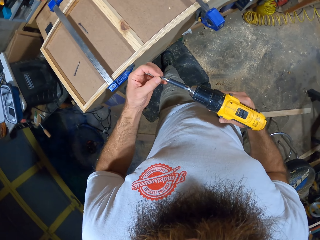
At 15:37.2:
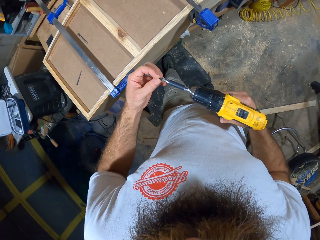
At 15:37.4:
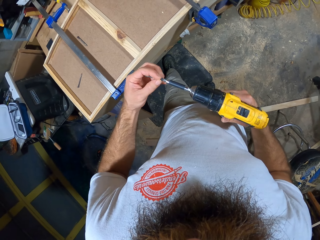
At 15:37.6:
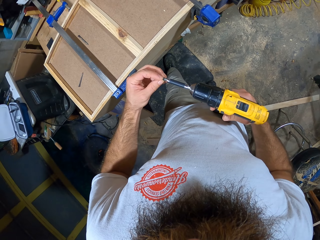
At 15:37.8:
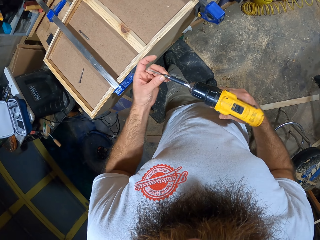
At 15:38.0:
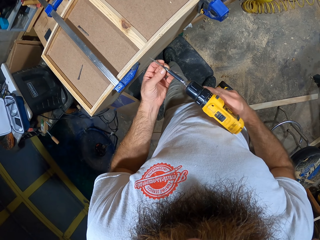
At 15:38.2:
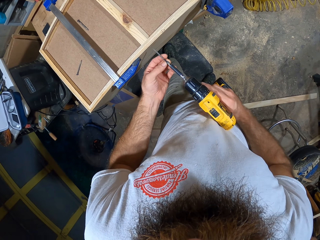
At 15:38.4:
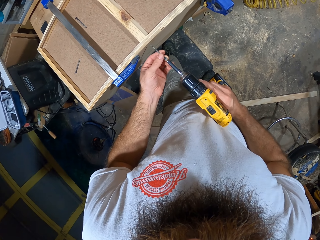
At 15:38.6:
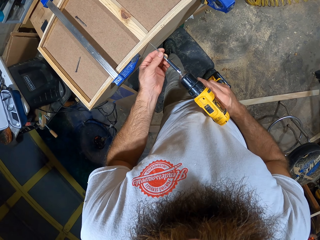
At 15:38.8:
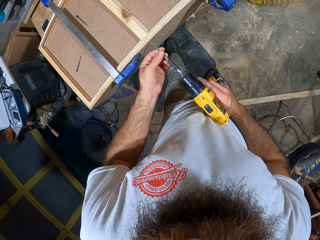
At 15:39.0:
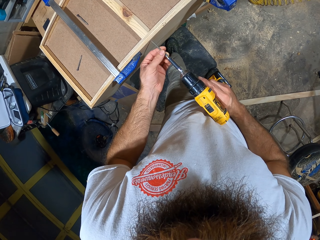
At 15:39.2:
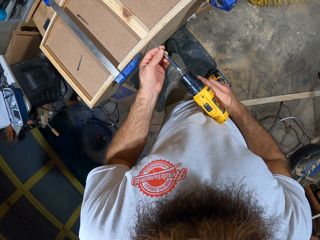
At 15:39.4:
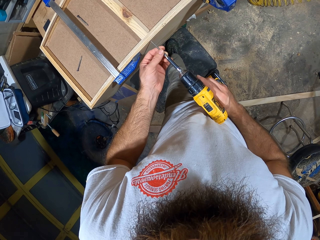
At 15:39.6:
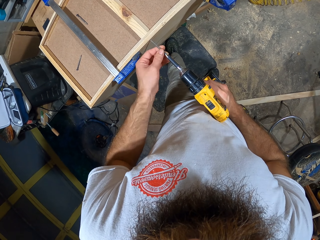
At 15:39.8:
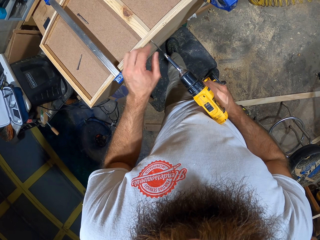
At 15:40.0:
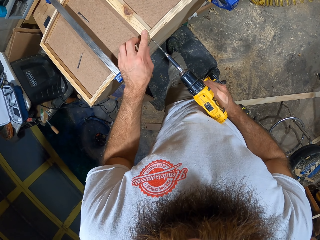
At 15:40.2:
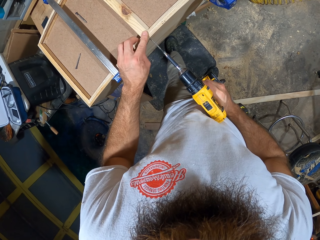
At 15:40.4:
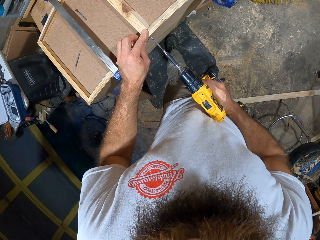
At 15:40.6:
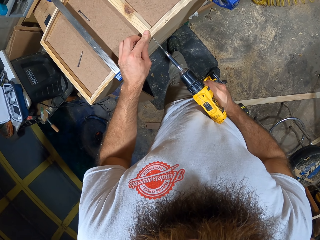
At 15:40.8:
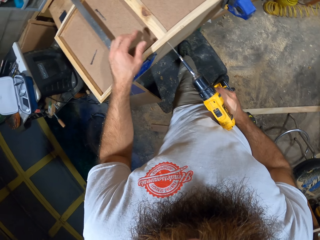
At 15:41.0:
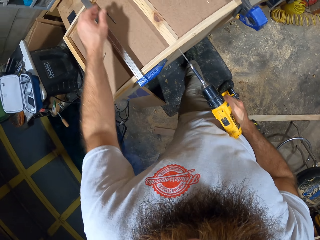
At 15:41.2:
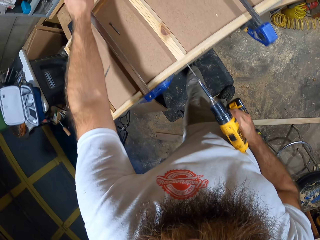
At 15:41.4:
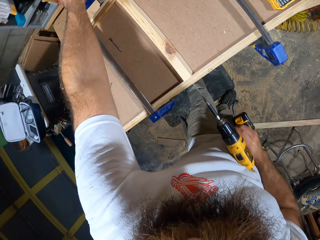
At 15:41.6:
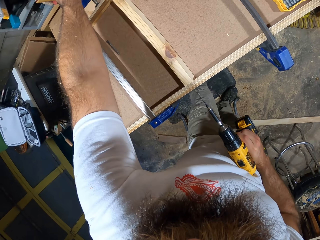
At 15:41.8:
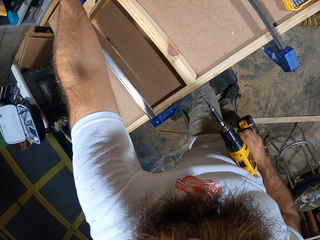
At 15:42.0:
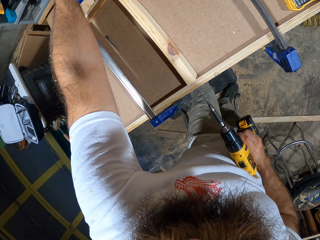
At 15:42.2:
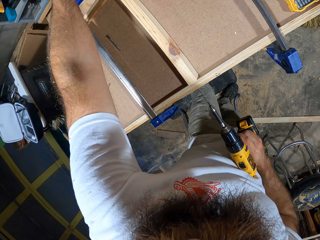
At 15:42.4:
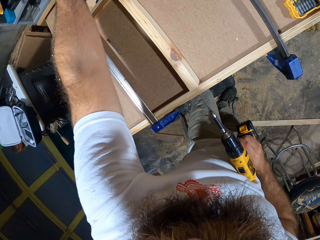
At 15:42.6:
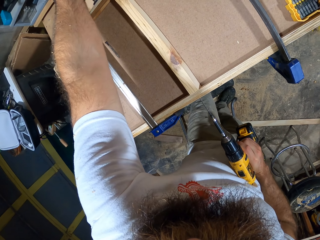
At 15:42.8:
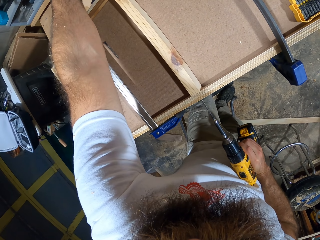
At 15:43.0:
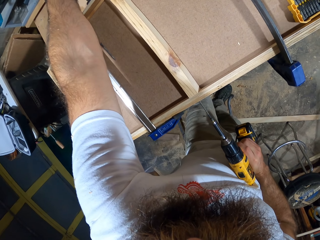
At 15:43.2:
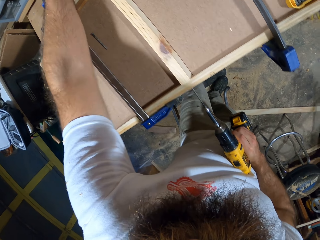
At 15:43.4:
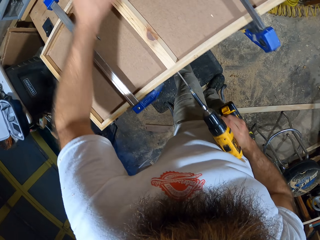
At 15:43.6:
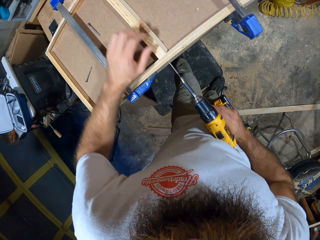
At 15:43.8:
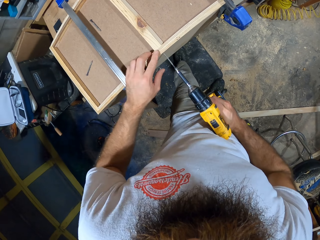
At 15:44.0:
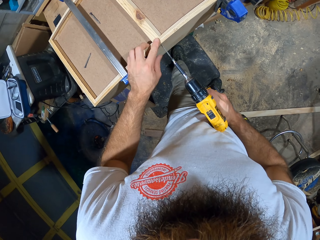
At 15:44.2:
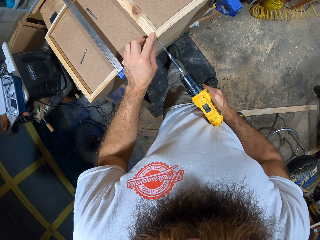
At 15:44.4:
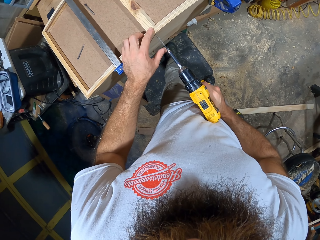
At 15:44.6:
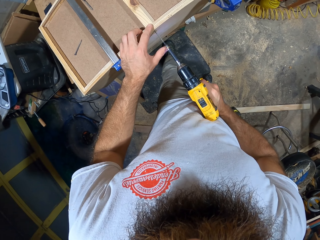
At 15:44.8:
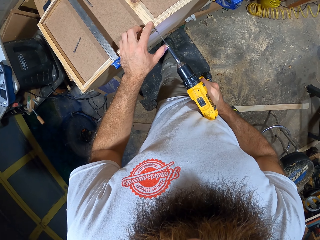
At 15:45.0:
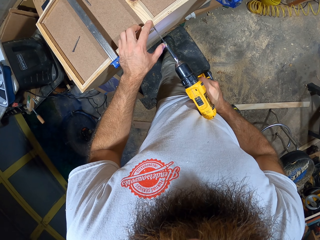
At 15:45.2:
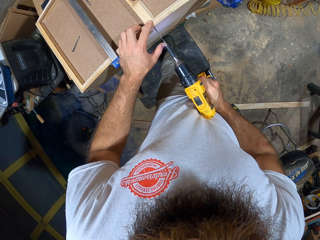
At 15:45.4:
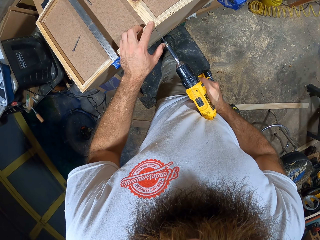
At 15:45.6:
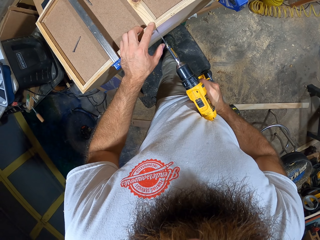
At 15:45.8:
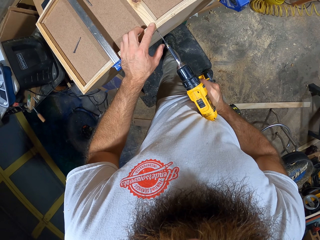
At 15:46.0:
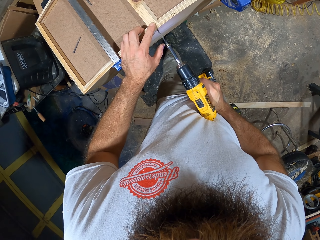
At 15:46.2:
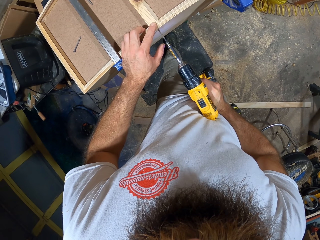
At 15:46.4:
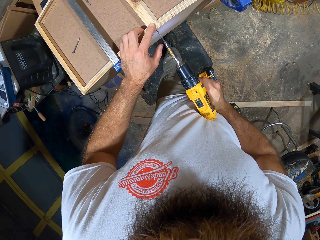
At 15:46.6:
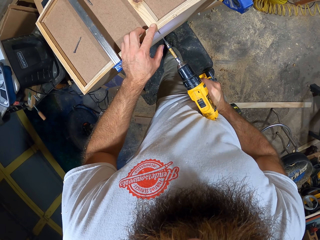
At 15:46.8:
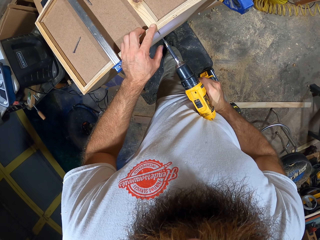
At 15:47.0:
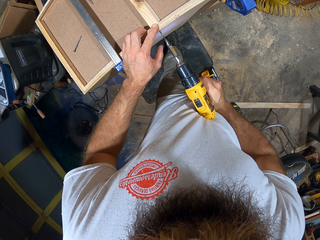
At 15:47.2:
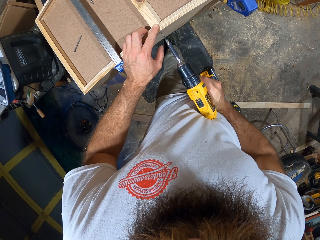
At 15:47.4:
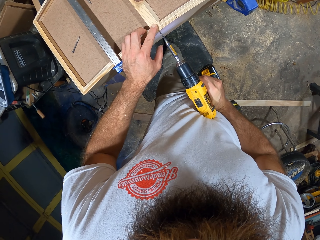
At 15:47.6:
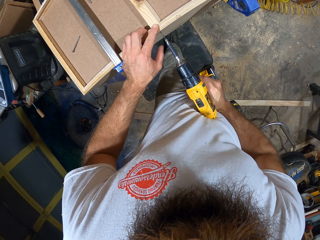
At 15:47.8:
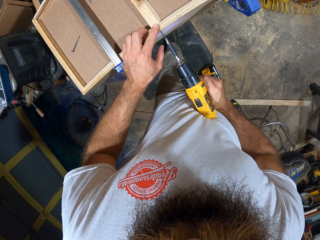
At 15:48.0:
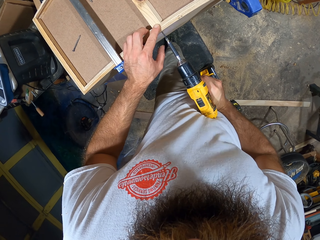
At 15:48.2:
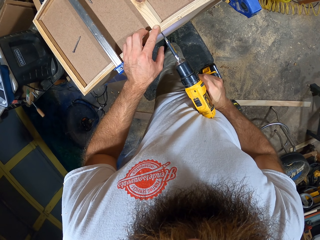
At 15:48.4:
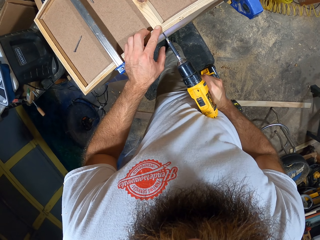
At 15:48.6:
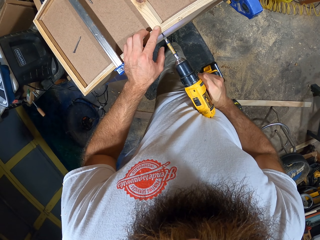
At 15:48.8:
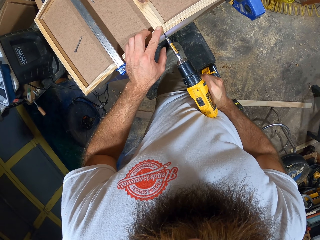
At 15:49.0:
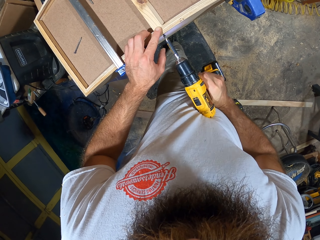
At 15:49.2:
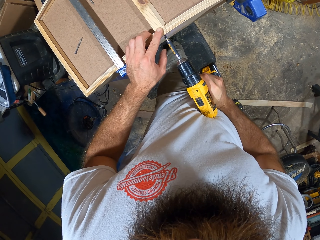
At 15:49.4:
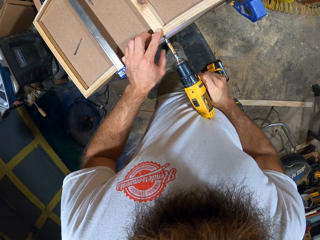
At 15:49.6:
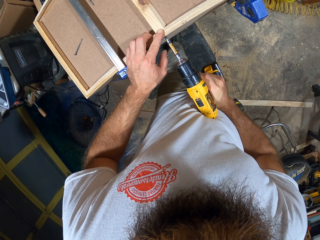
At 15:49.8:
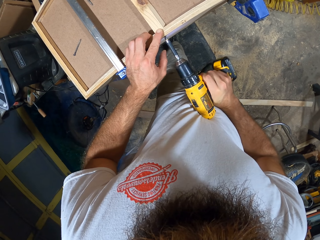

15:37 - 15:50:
The camera wearer fixes the screw into the drilling machine with both hands. He places the drilling machine by the wooden board on the work bench with his right hand. He drills on the wood. He holds the wooden board on the work bench with his left hand. He moves his hand. He screws the wooden board with the drilling machine in his right hand.

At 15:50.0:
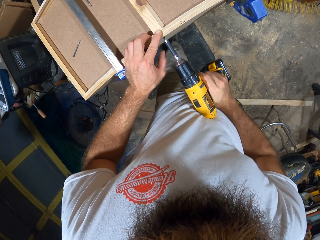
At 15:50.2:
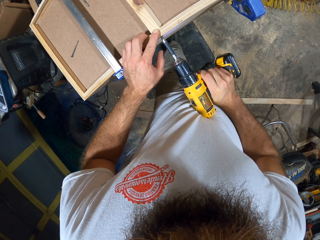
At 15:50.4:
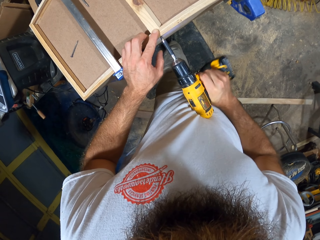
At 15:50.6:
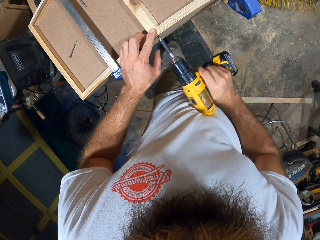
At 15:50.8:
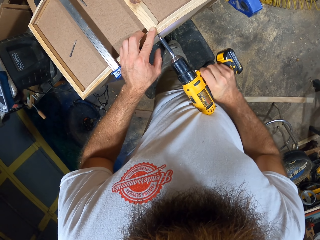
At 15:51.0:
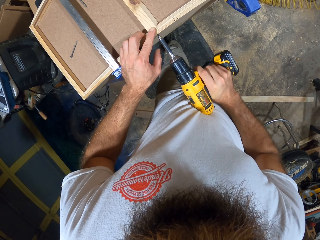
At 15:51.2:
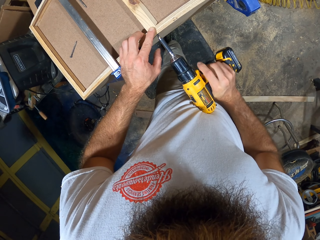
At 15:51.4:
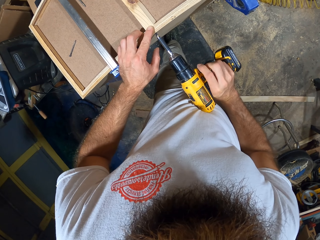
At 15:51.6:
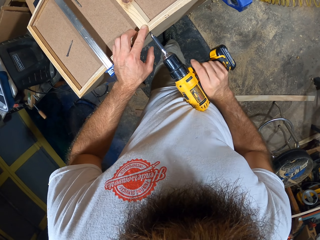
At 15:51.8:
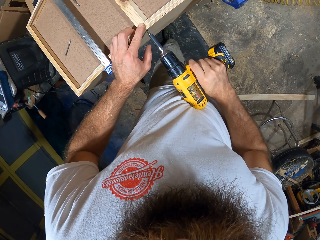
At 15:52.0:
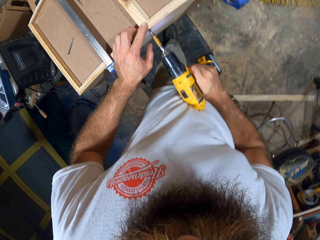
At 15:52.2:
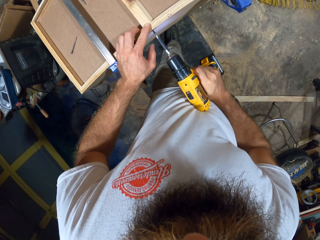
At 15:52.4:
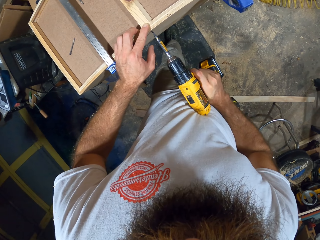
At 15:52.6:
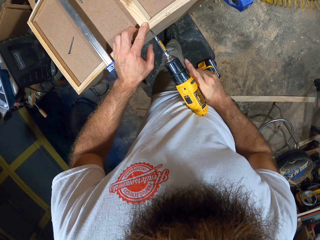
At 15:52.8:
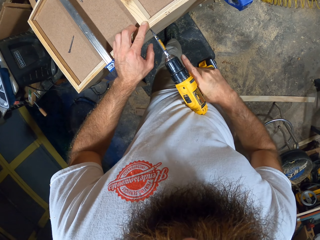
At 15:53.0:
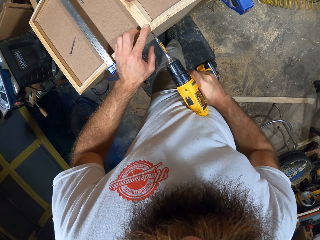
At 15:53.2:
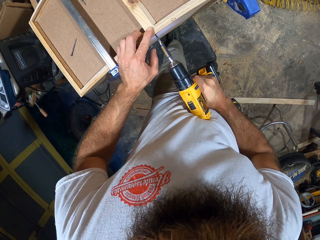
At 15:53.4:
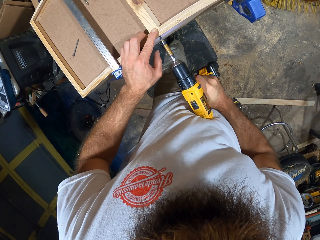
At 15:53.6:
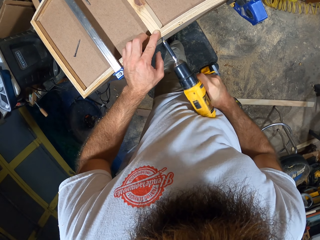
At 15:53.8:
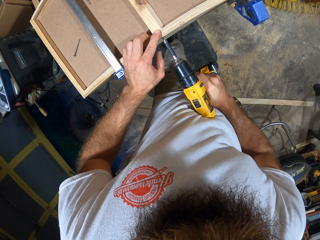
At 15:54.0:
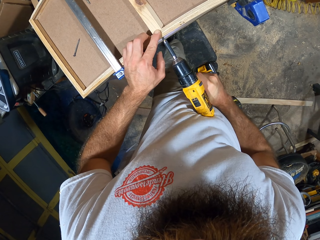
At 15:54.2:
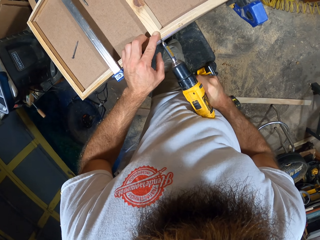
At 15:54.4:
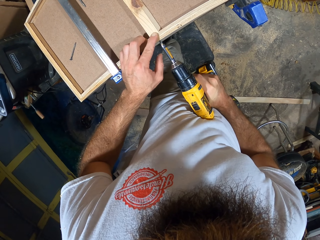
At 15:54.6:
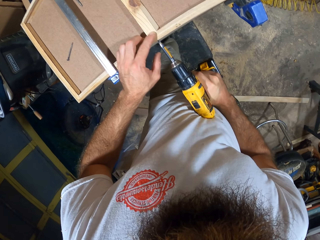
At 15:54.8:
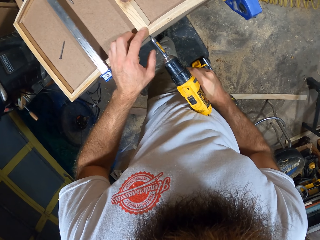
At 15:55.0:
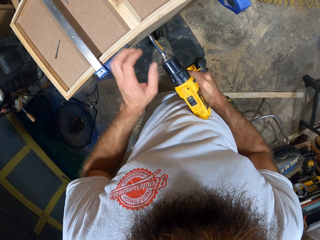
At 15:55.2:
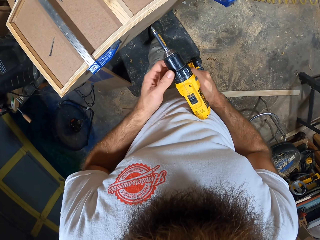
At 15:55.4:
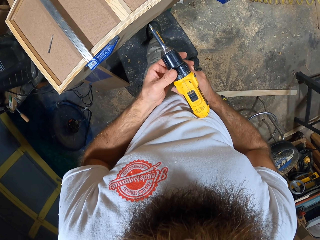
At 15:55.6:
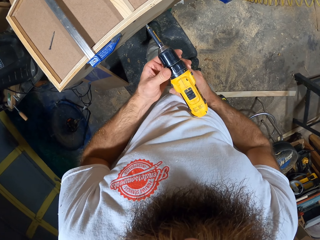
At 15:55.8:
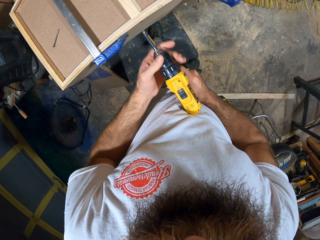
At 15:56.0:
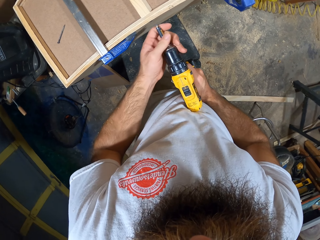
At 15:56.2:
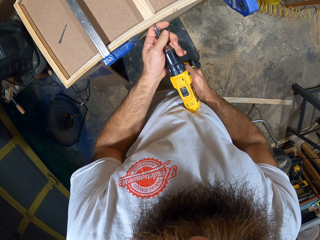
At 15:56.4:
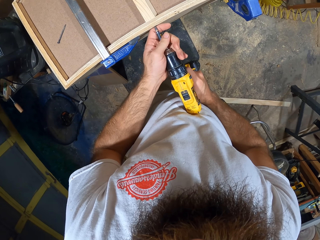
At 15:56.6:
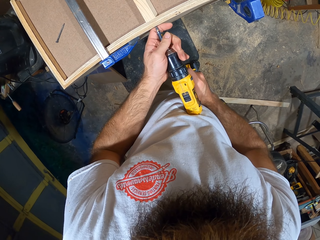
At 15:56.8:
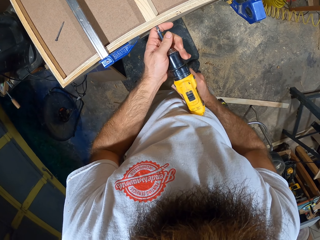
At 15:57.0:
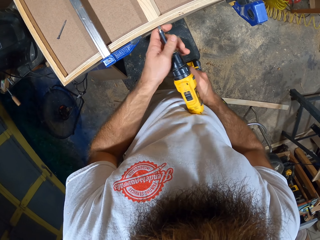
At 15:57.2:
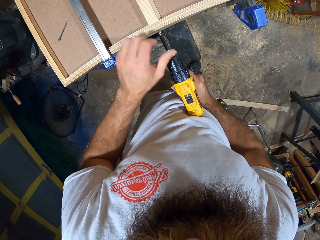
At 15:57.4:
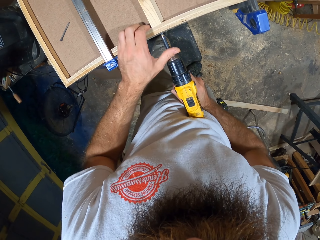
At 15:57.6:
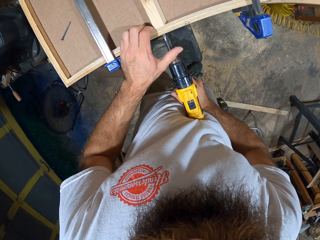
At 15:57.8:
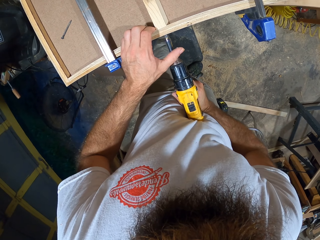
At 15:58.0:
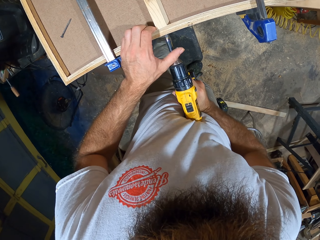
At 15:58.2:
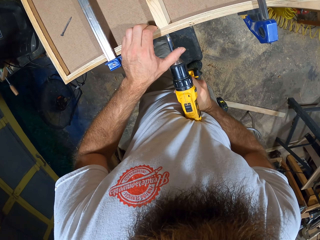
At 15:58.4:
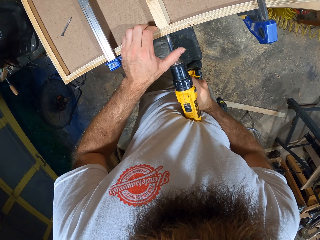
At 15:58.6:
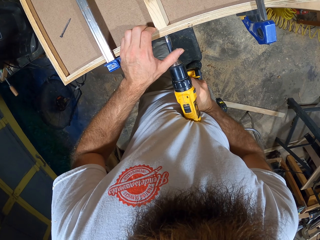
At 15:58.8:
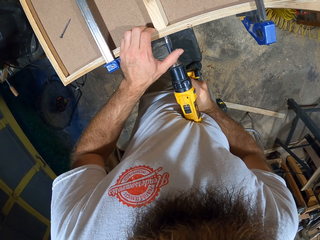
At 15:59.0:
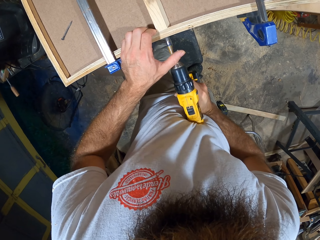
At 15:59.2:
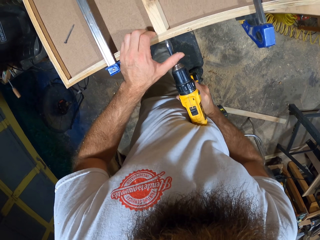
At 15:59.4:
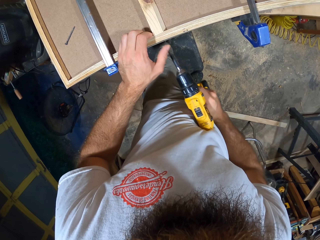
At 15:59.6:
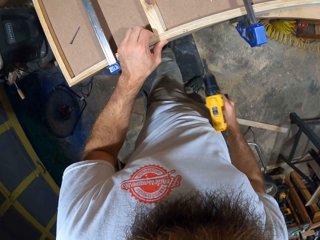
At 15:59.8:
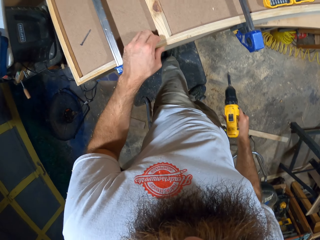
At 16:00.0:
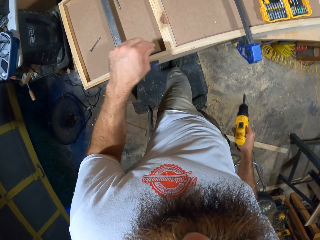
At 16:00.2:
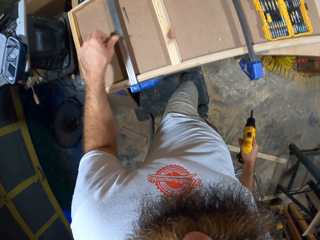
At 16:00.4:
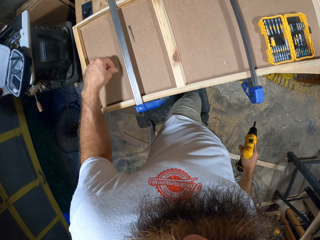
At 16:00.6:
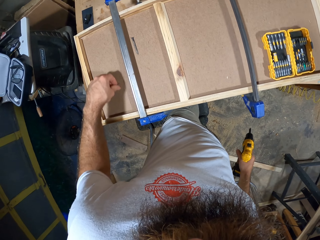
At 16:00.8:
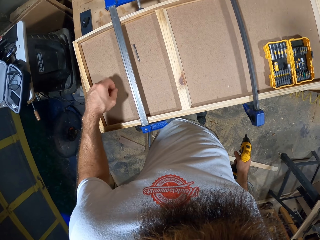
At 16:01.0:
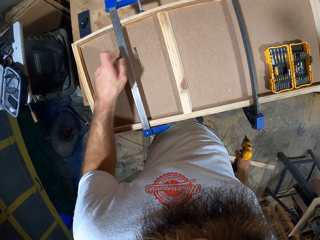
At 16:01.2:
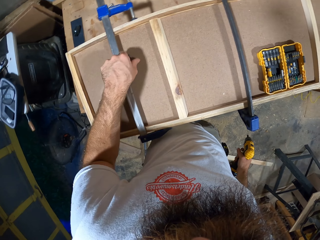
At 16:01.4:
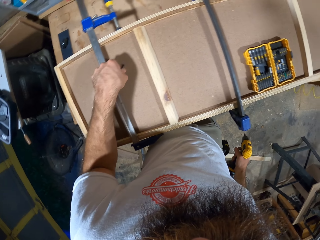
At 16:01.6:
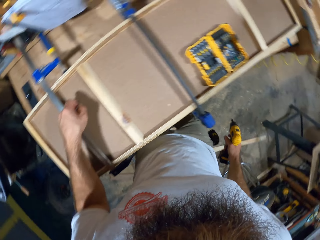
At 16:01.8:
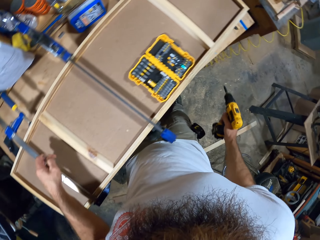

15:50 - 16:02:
The camera wearer lifts the drill. He adjusts the drill. He drills on the wood. He picks some screws from the wooden board with his left hand.
